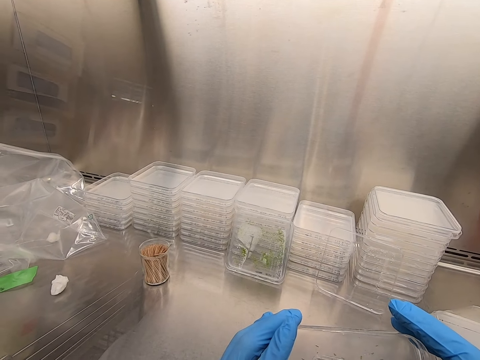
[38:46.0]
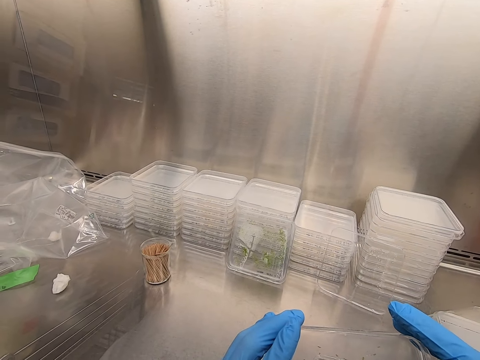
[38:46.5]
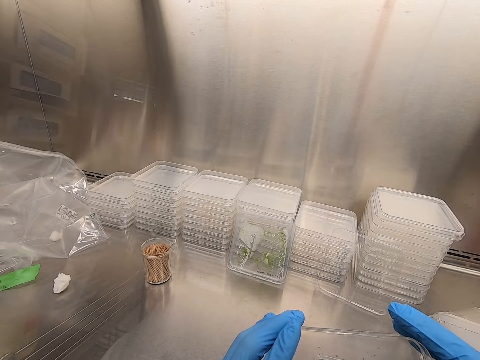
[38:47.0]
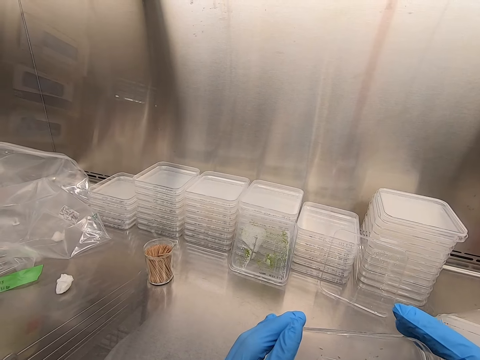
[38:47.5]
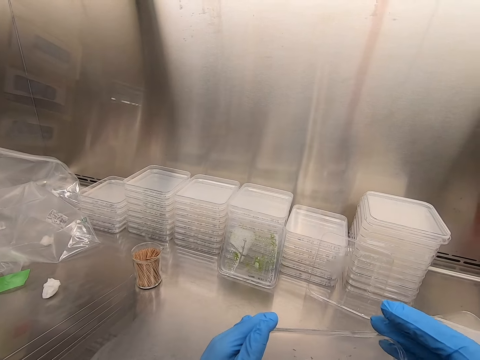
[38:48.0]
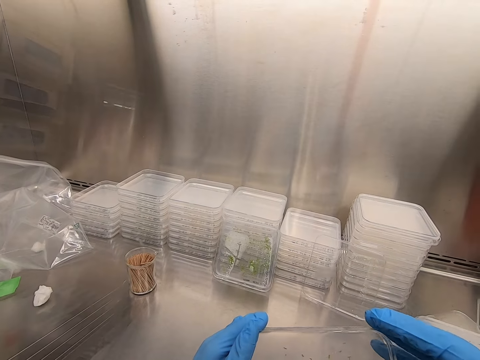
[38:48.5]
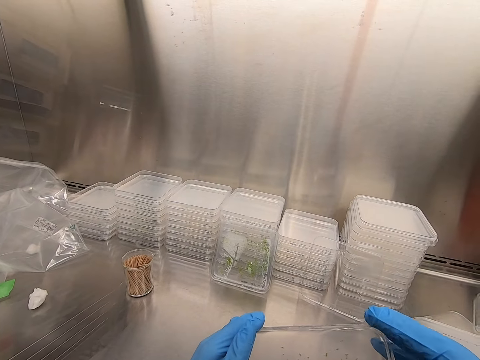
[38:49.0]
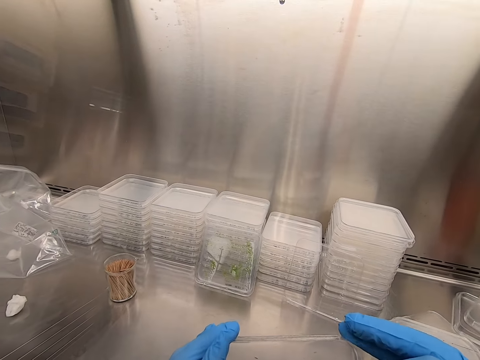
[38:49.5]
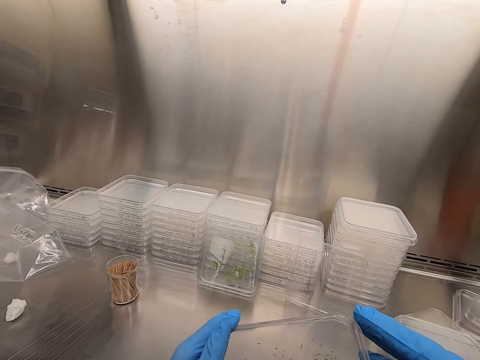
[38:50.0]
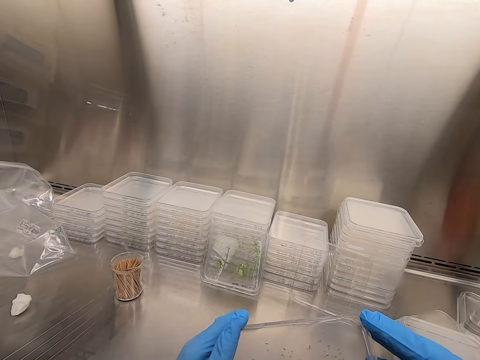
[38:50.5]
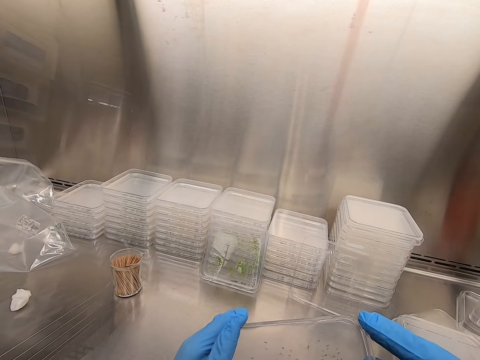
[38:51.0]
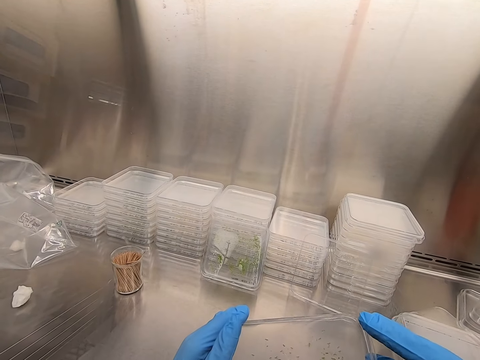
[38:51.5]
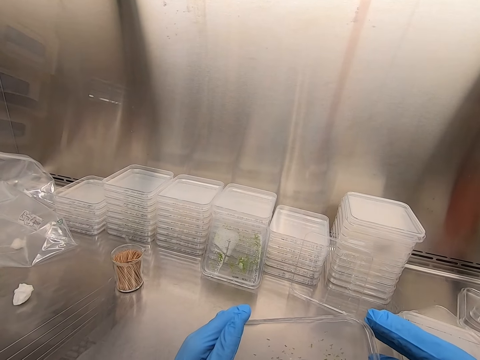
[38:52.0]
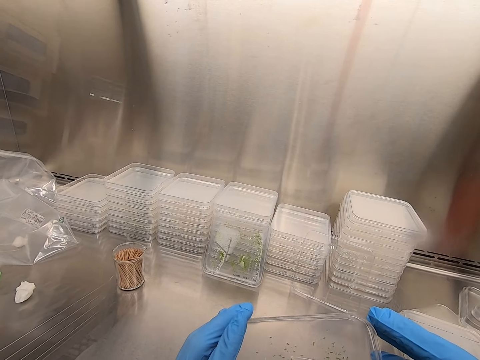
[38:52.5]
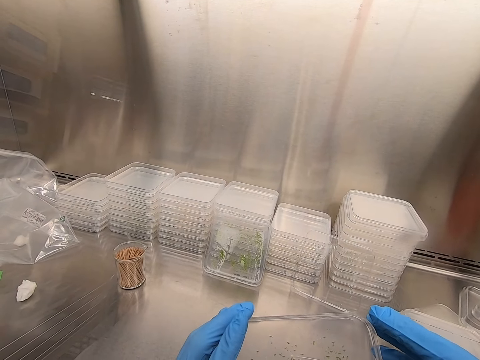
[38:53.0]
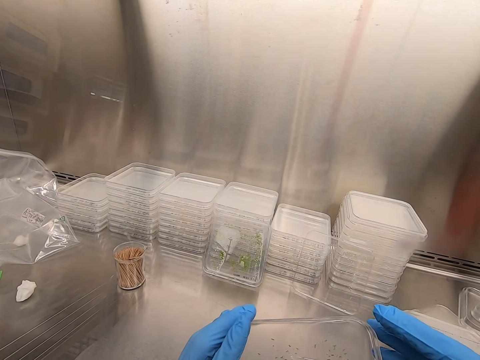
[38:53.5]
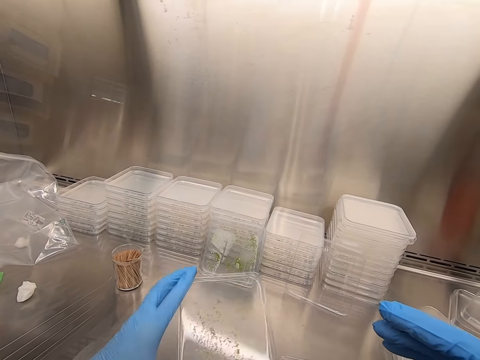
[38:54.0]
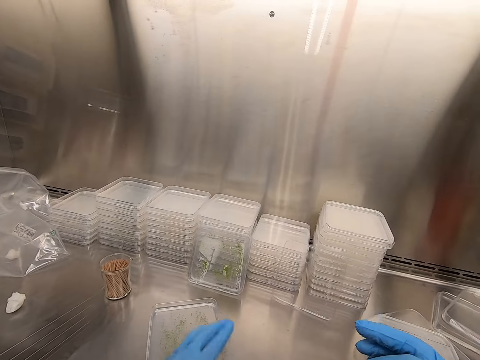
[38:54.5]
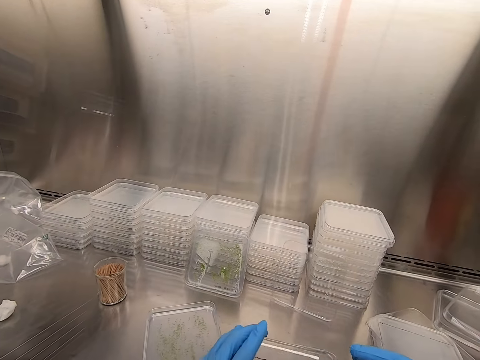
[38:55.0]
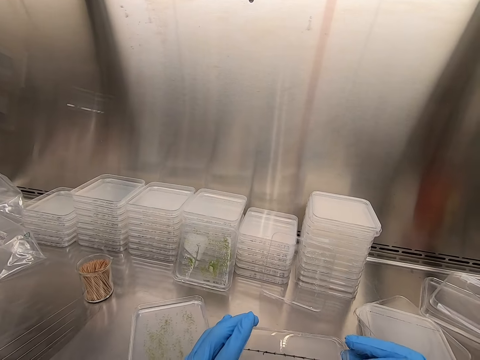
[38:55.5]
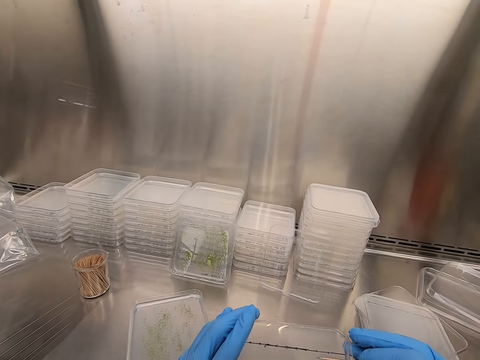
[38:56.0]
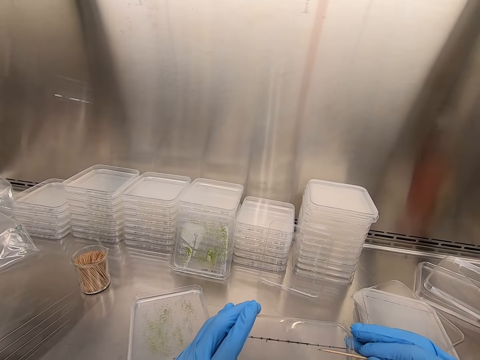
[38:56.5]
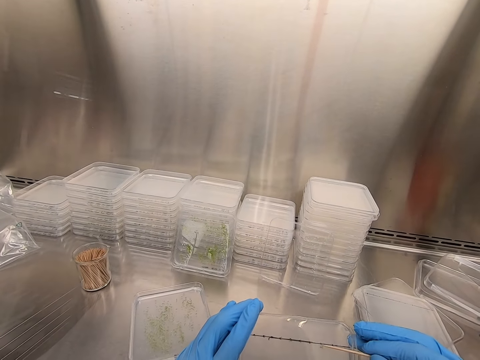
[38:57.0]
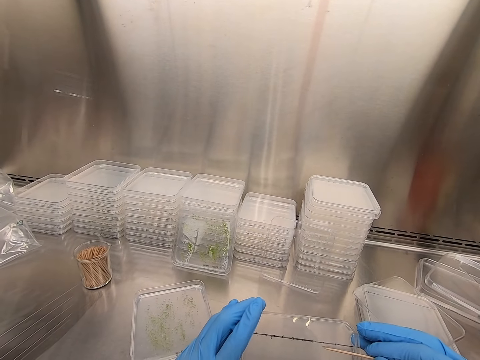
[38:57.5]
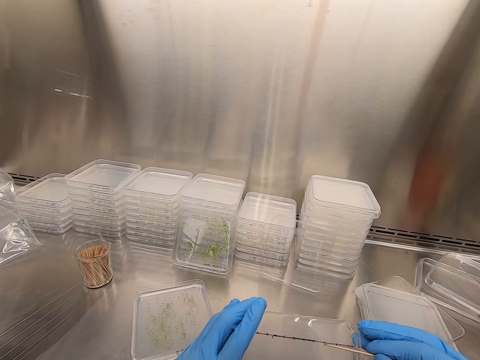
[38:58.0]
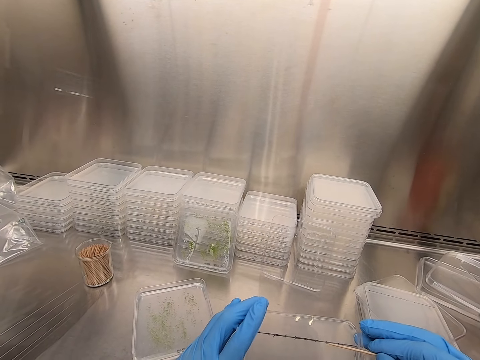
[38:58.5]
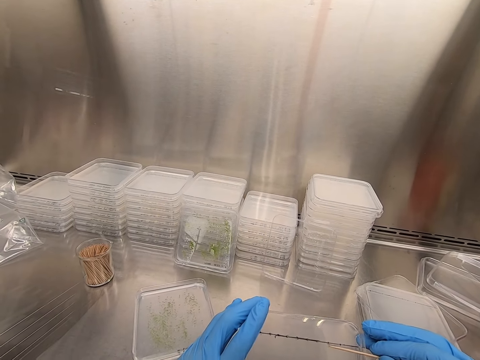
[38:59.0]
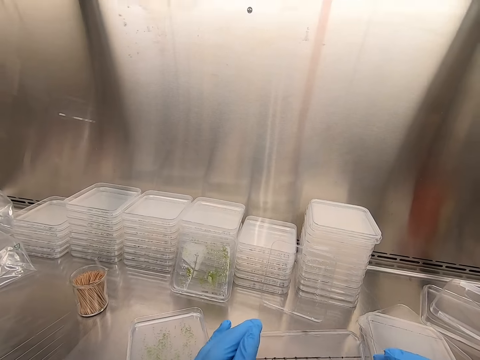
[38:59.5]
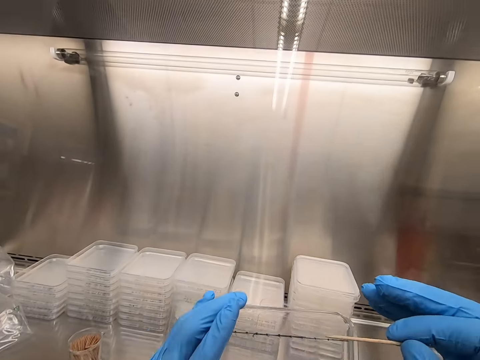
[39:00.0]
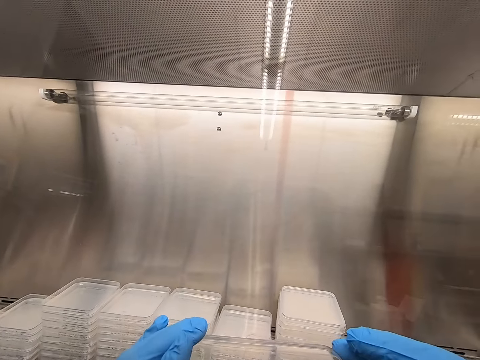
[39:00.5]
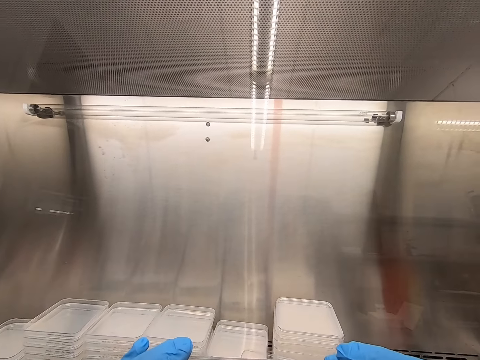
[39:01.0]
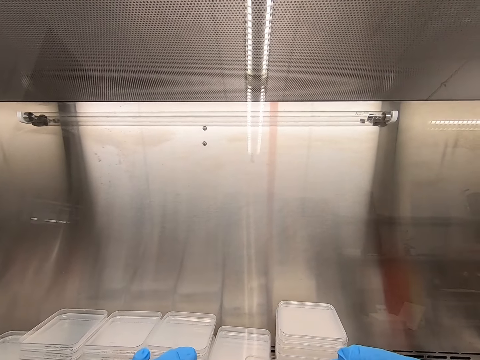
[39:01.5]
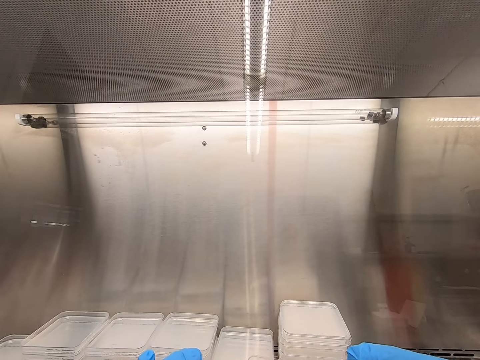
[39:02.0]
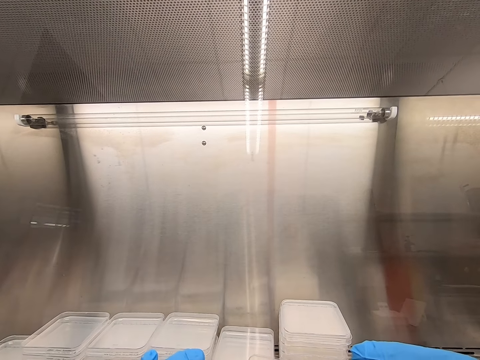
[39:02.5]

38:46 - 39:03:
The camera wearer places the acrylic sheet on the table. They pick particles from the acrylic sheet.

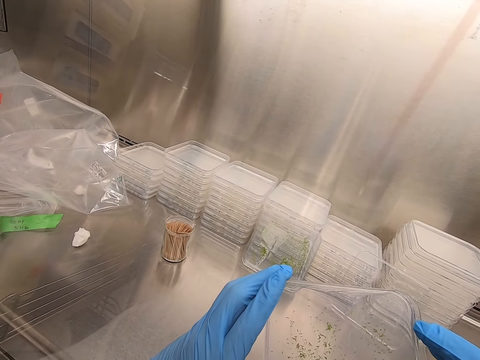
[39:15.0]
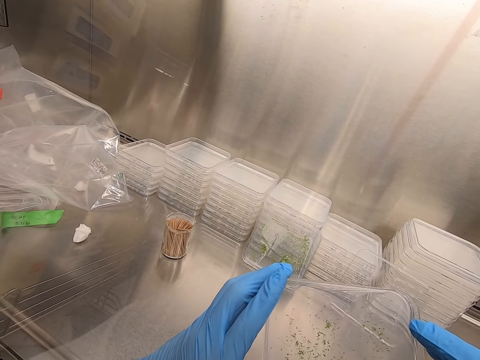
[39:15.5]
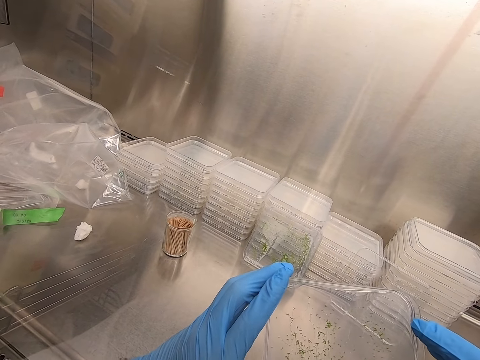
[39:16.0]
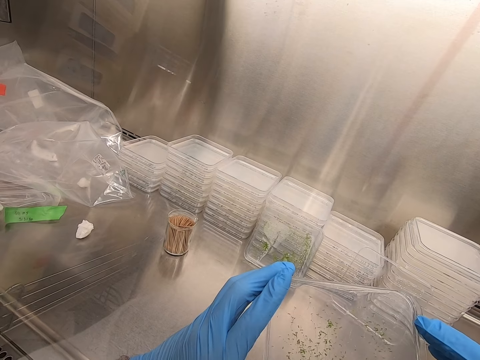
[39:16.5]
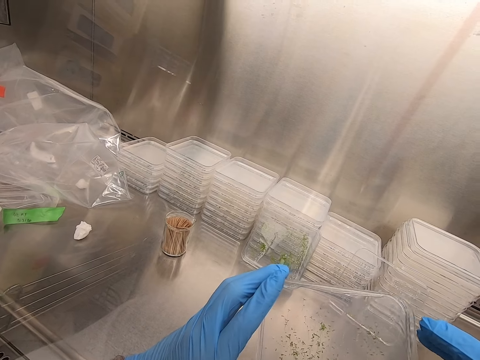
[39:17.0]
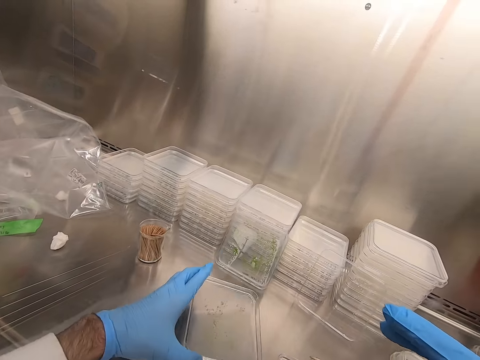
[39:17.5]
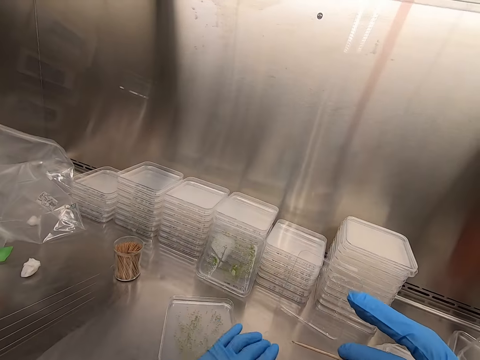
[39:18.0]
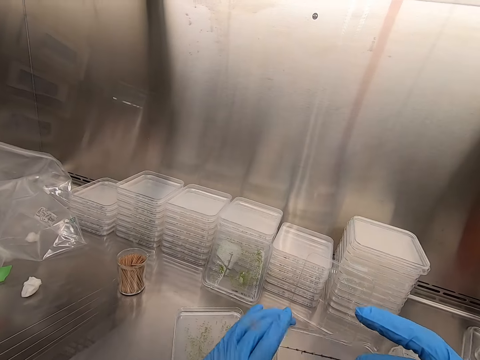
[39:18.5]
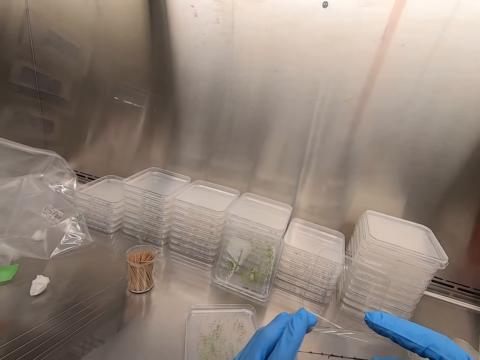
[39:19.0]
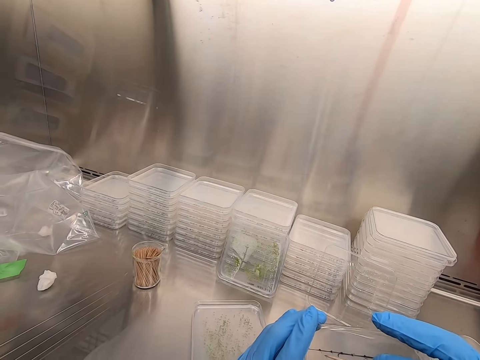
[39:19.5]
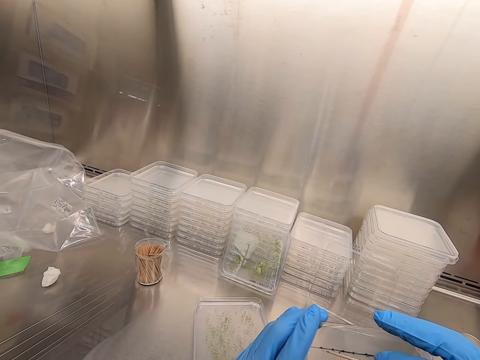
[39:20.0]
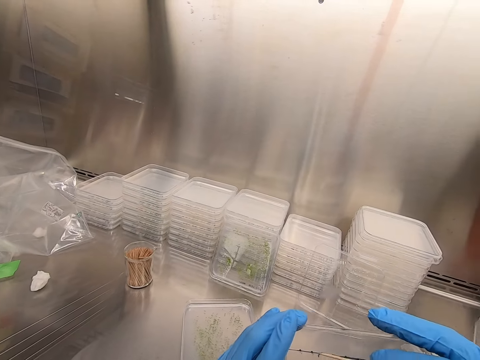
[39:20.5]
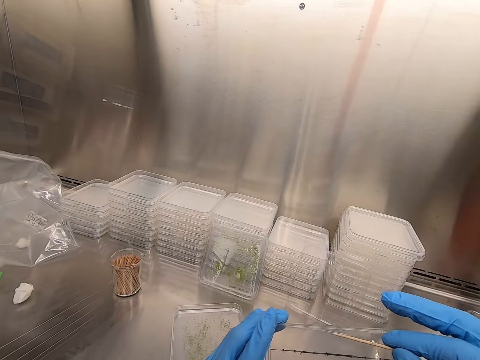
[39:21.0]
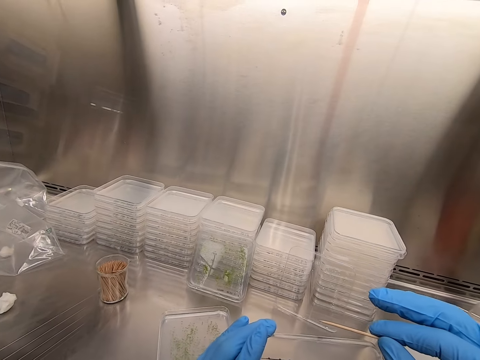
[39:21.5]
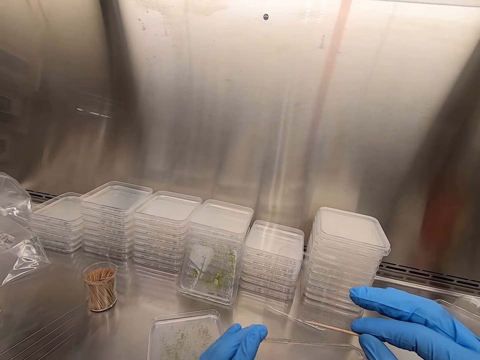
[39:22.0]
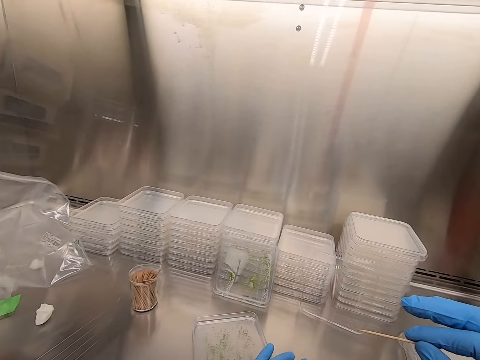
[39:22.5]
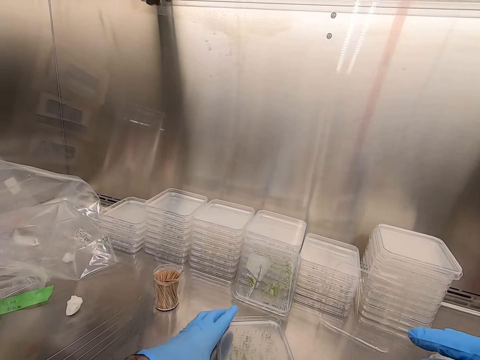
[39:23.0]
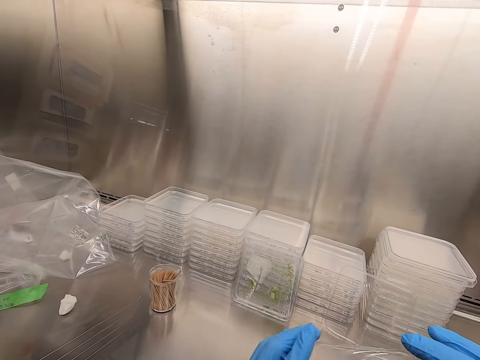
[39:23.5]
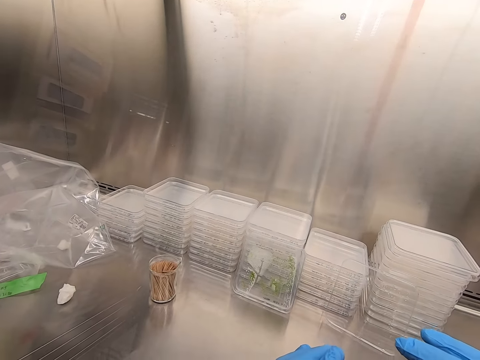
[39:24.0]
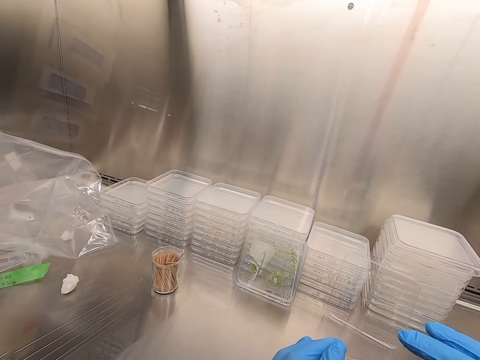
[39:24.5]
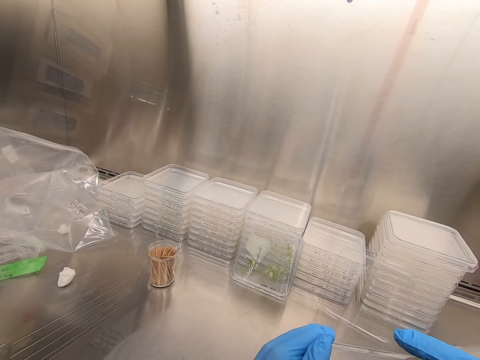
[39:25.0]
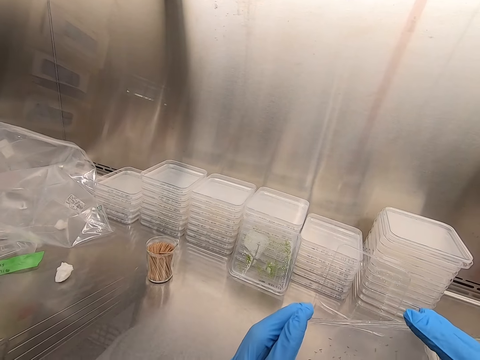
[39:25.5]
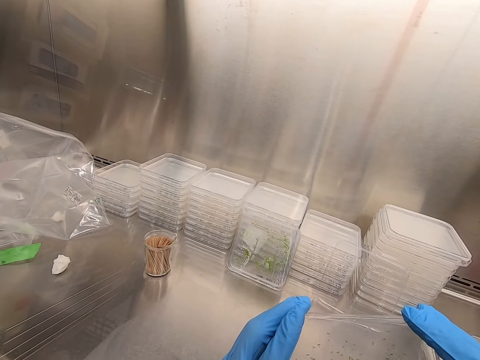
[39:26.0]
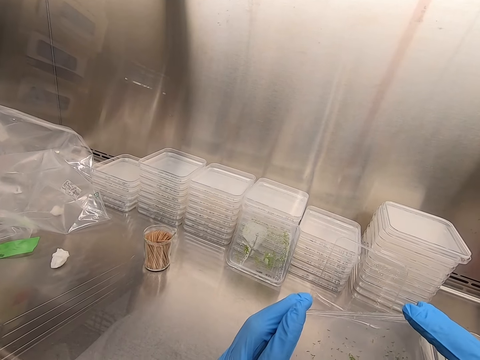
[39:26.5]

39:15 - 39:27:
The camera wearer places an acrylic sheet or tray on the table. They pick up the acrylic sheet. They pick particles from the acrylic sheet. They put something at the tray with a wood stick. They pick up the acrylic sheet. They pick particles from the acrylic sheet.
